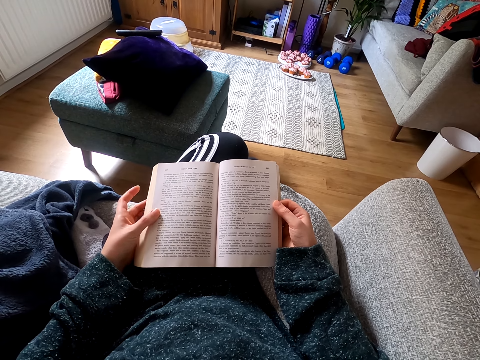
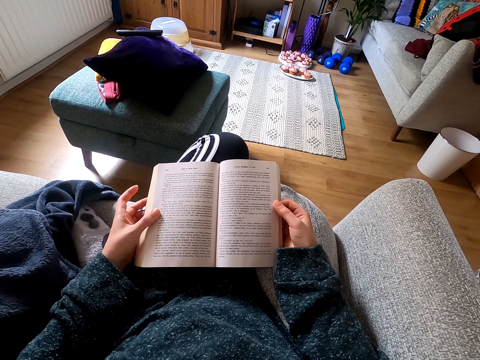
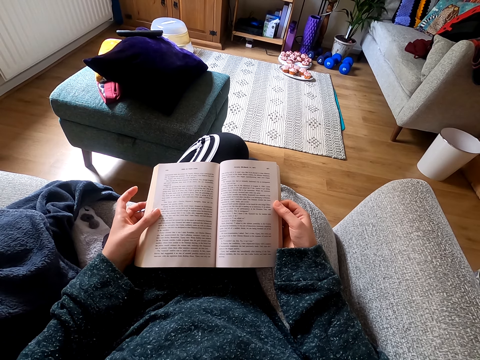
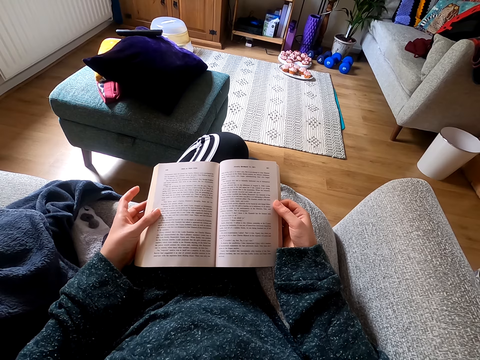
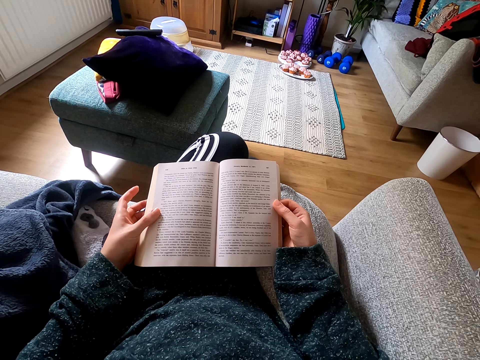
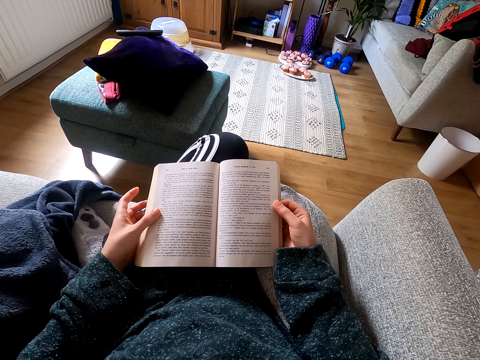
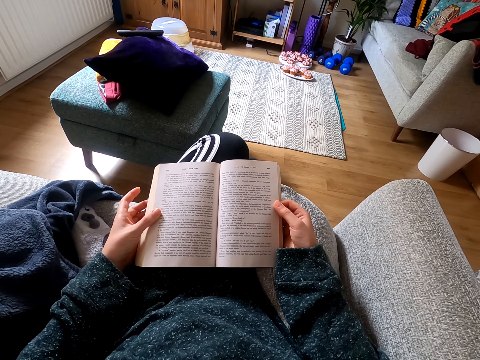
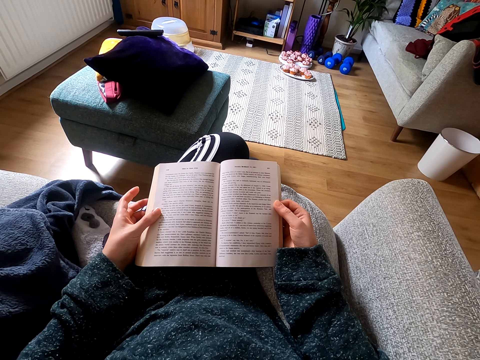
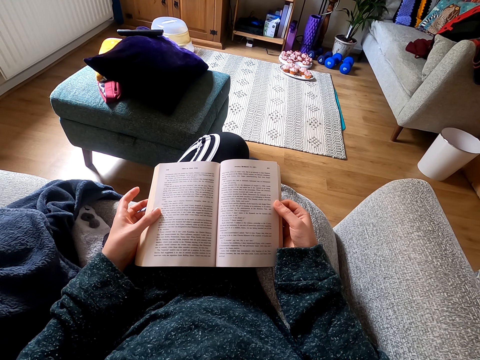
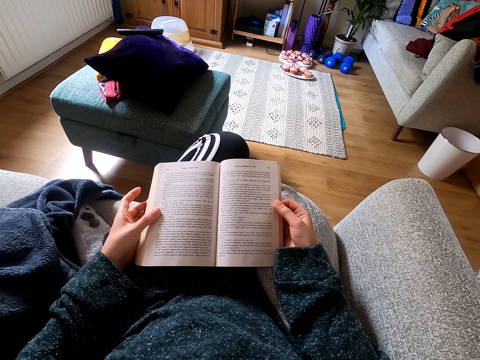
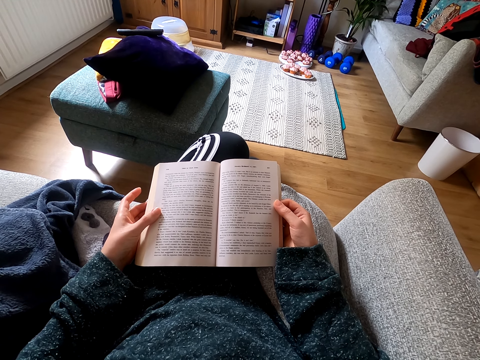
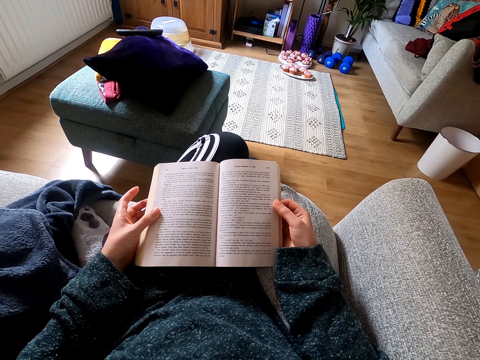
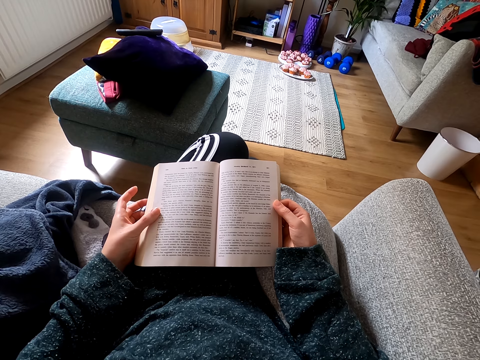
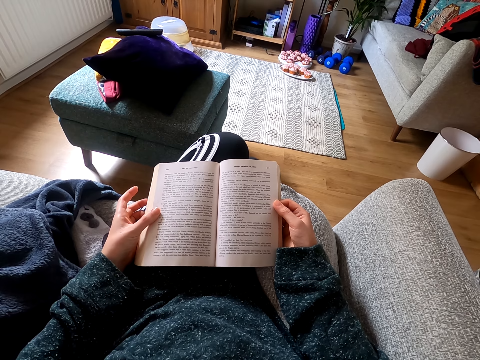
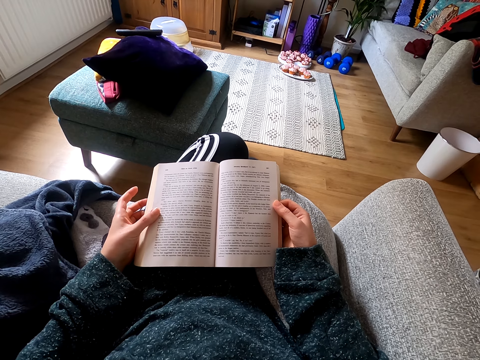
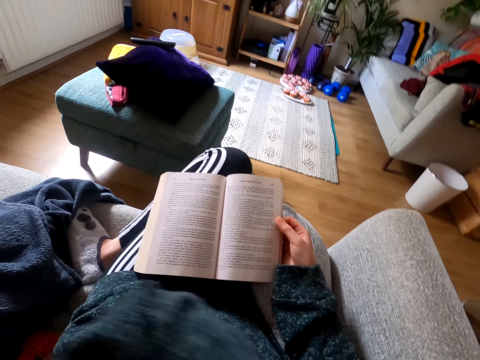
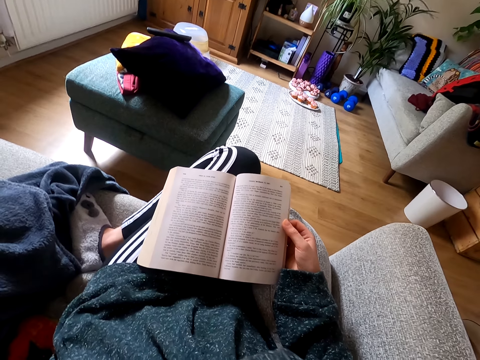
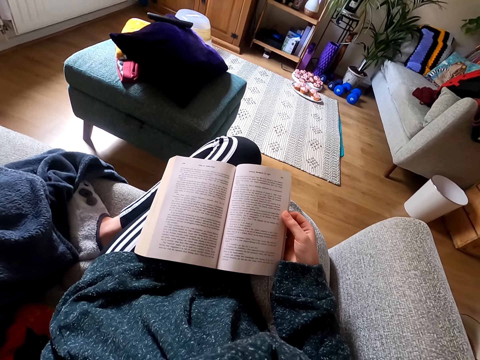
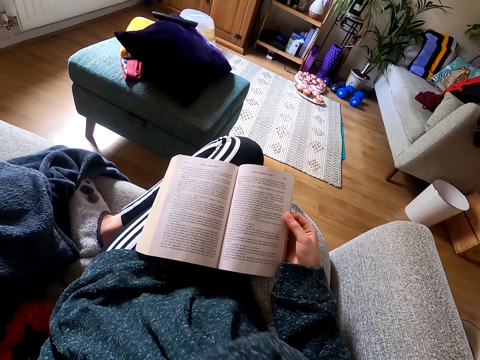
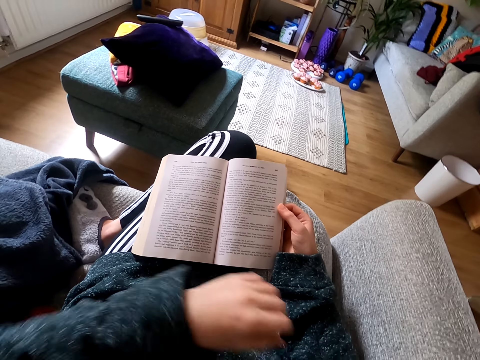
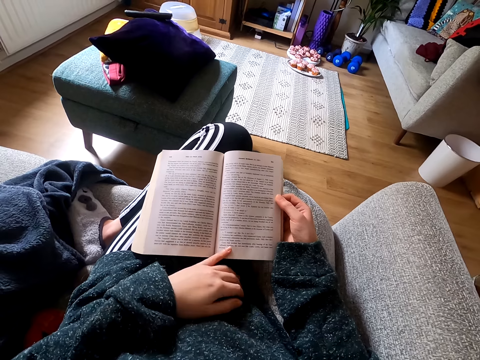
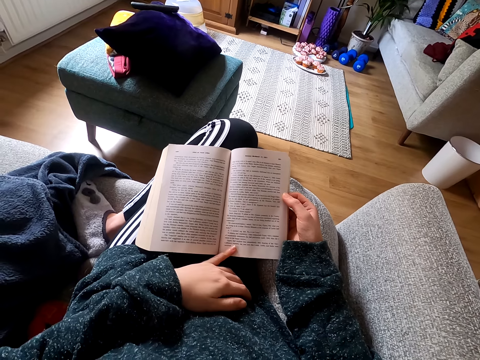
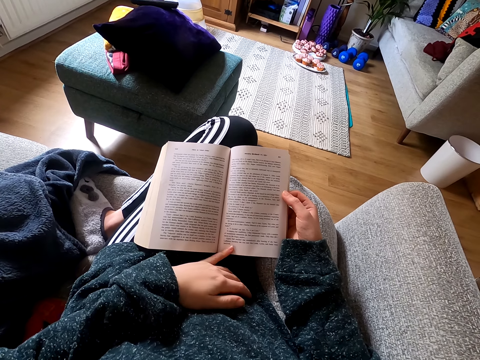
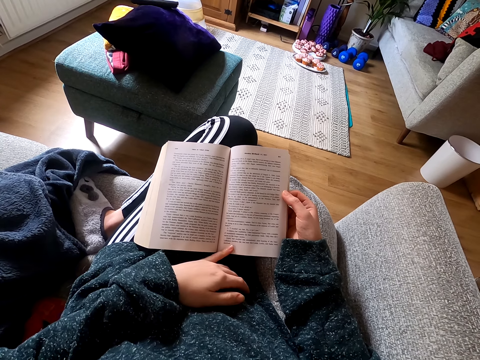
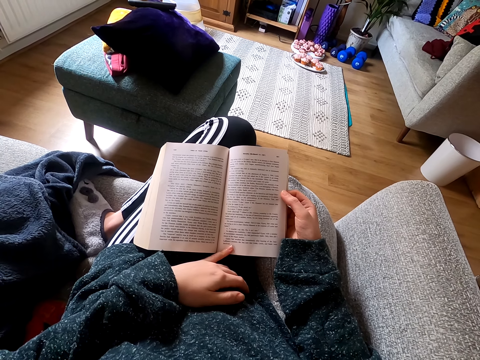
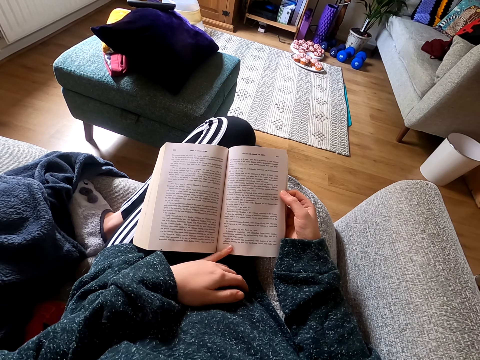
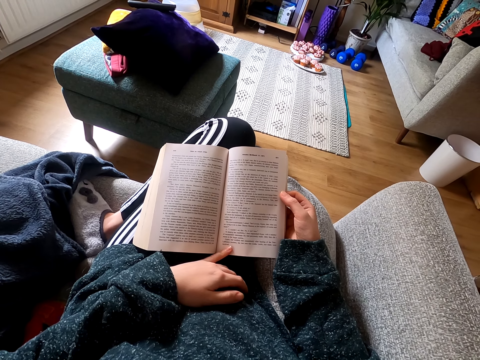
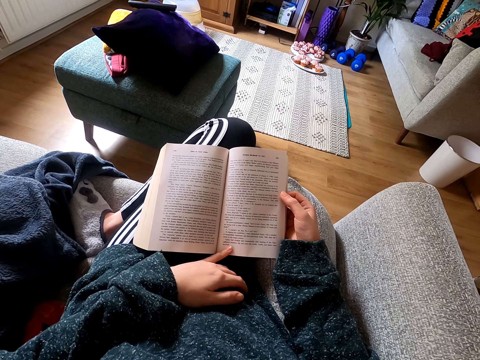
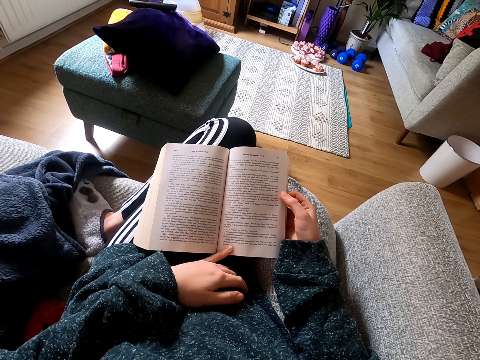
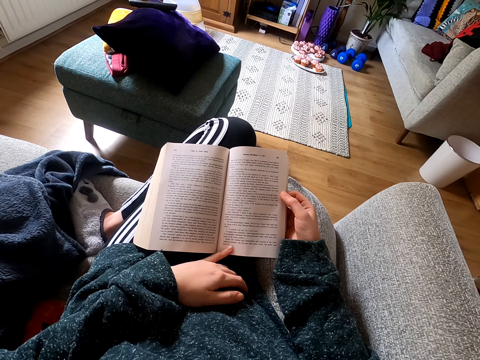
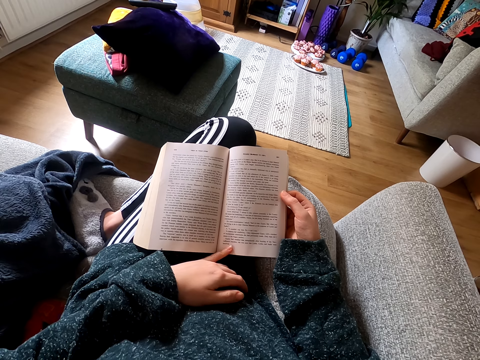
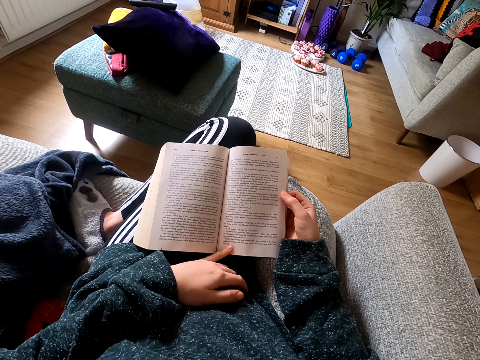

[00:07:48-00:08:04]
The camera wearer reads the novel. They raise their left hand from the novel. They scratch their face. They touch the novel with both hands. They read the novel. They hold the book.

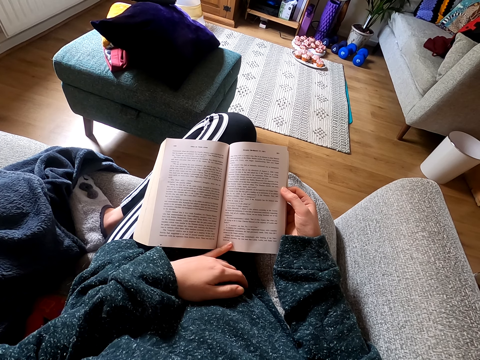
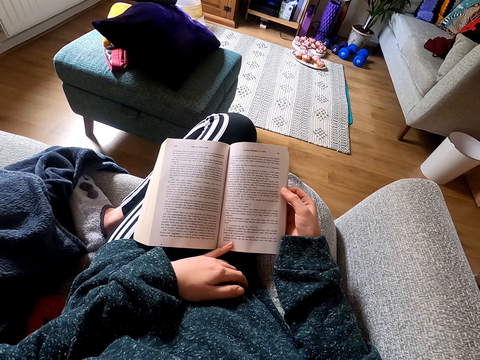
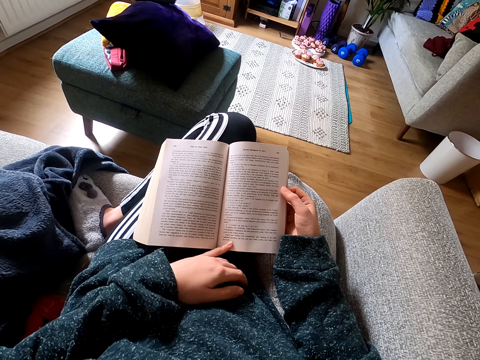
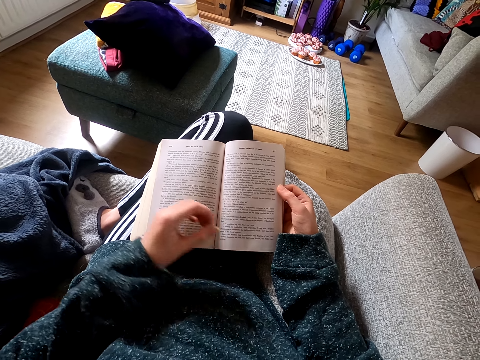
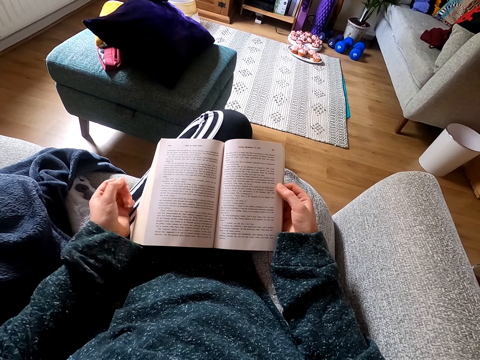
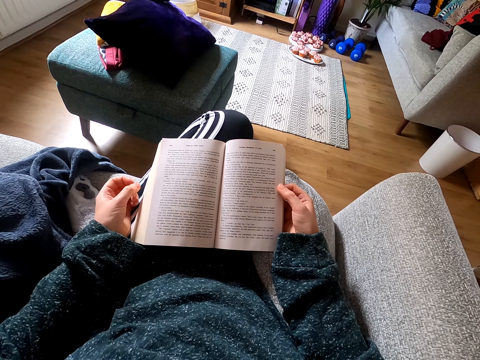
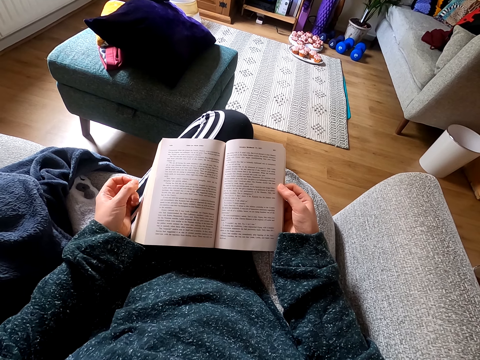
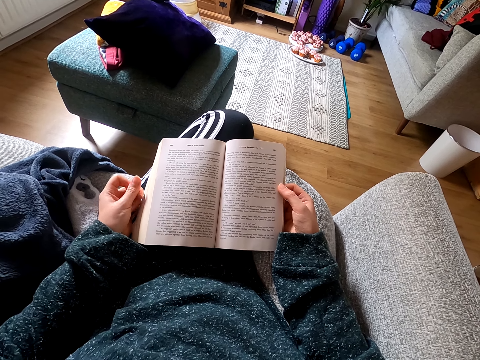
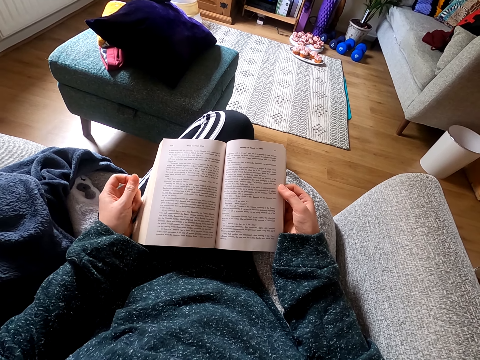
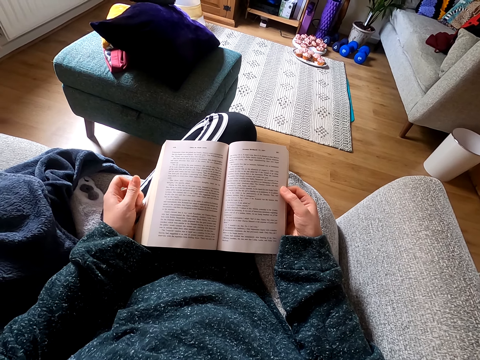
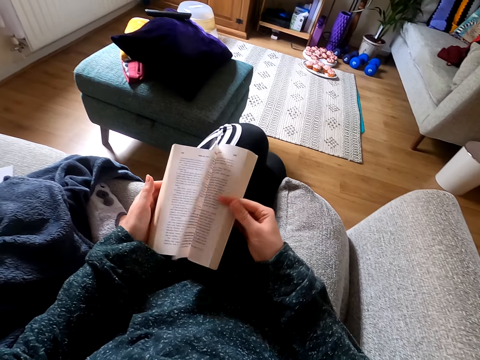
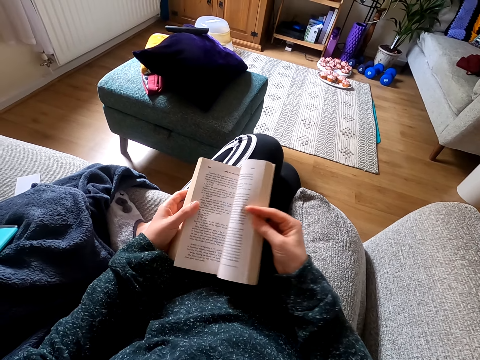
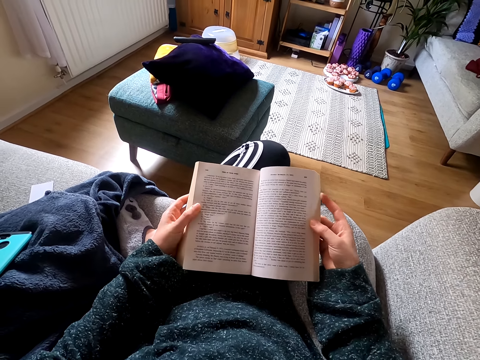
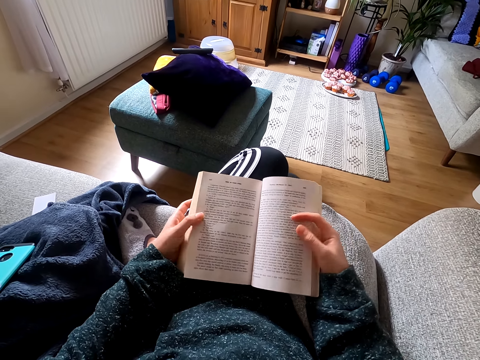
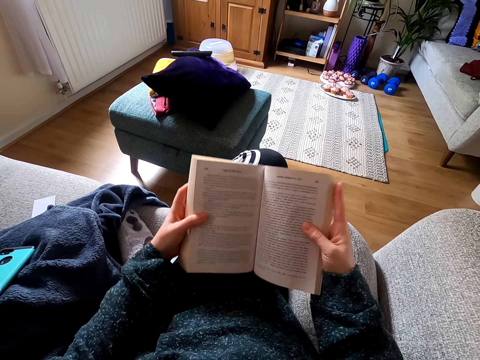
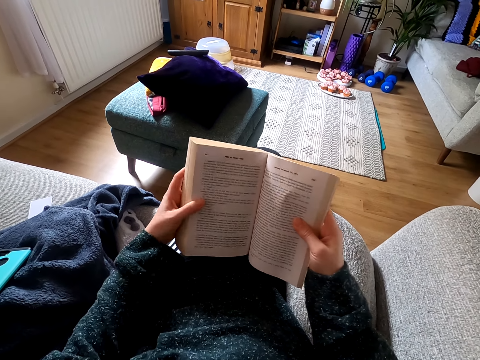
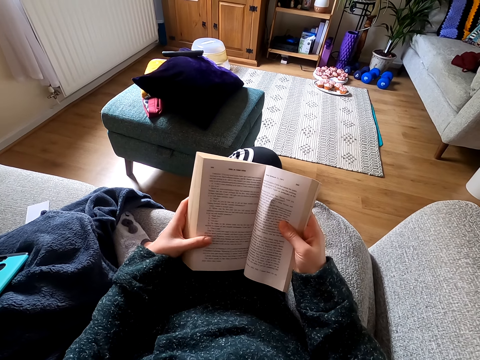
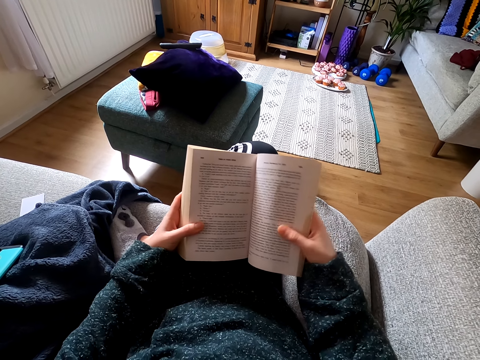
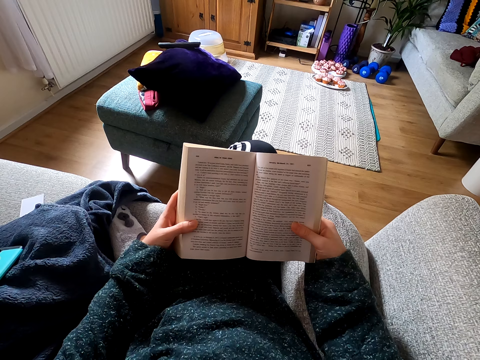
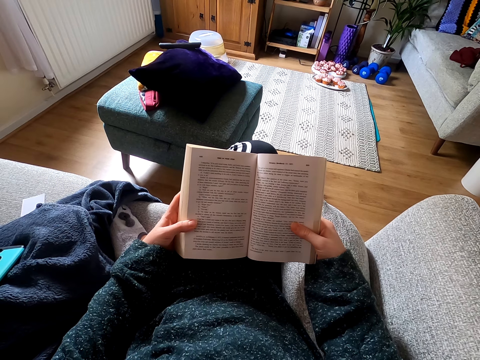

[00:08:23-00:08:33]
The camera wearer raises their left hand. They put their left hand on the lap. They read the novel. They rub their left hand fingers. They open another page of the novel. They hold the novel with both hands. They read the novel. They hold the novel book well.
